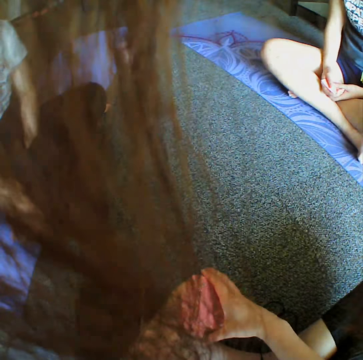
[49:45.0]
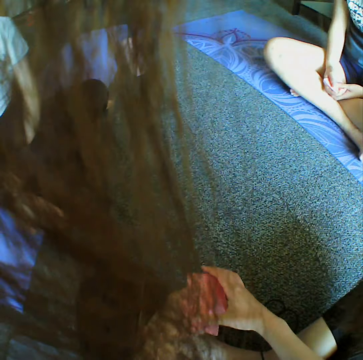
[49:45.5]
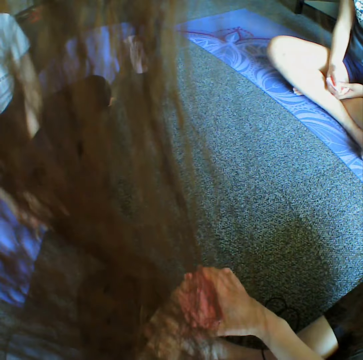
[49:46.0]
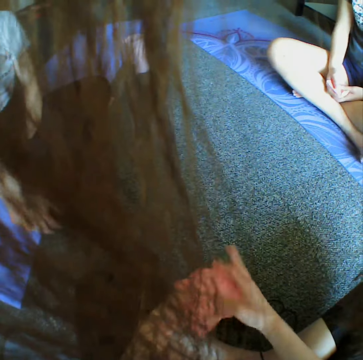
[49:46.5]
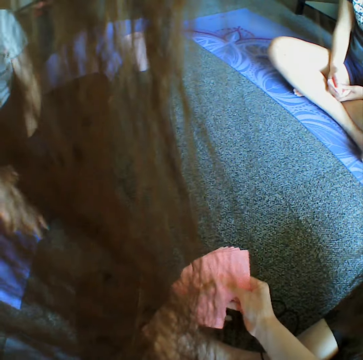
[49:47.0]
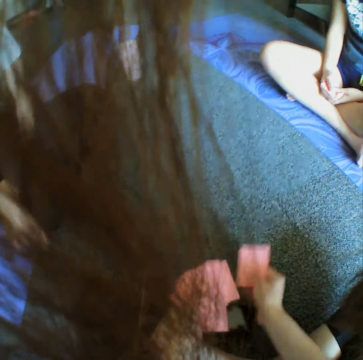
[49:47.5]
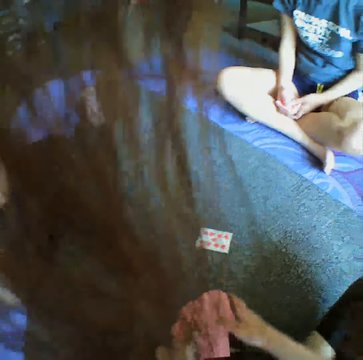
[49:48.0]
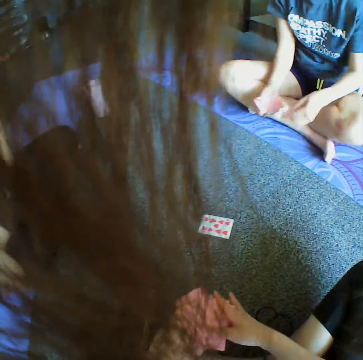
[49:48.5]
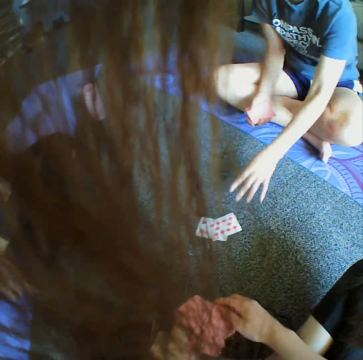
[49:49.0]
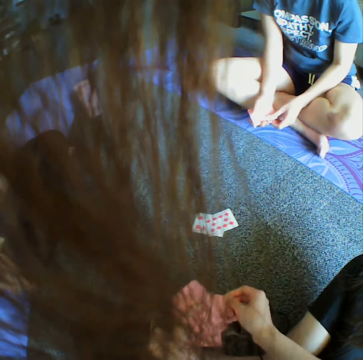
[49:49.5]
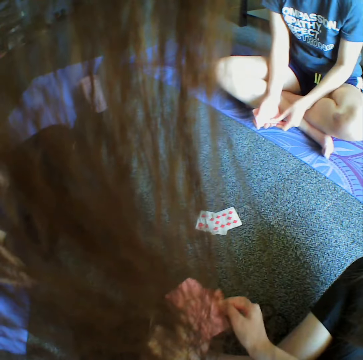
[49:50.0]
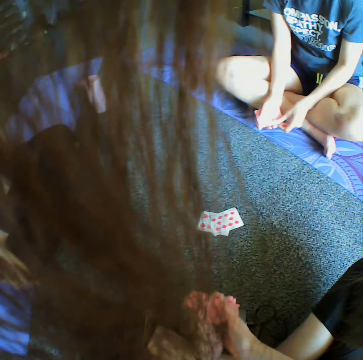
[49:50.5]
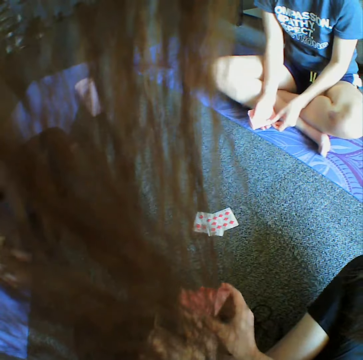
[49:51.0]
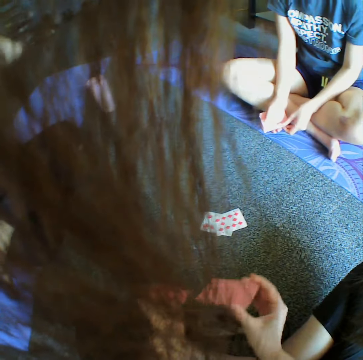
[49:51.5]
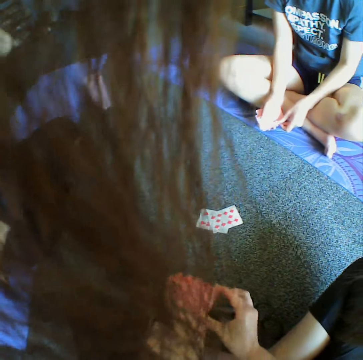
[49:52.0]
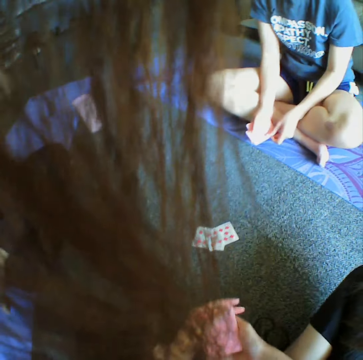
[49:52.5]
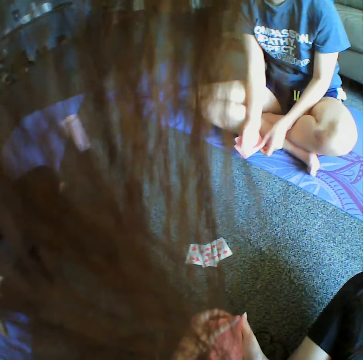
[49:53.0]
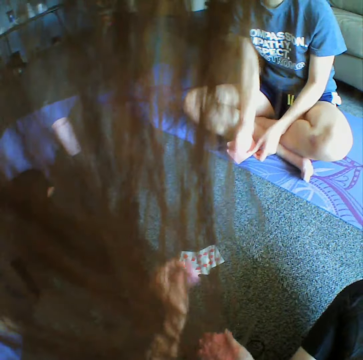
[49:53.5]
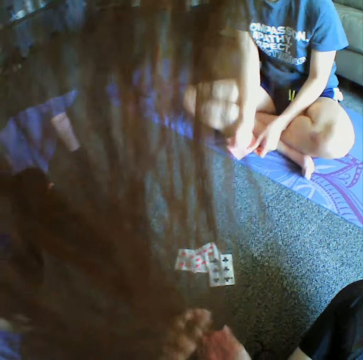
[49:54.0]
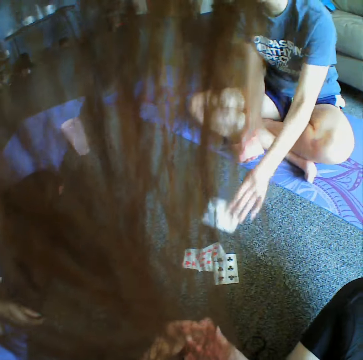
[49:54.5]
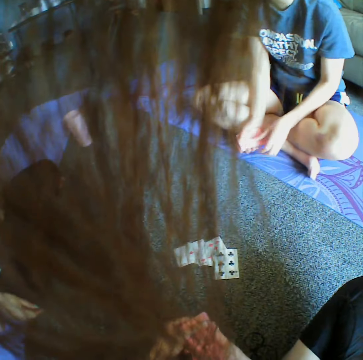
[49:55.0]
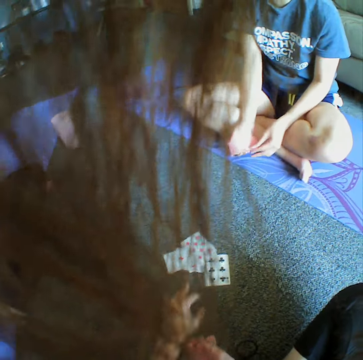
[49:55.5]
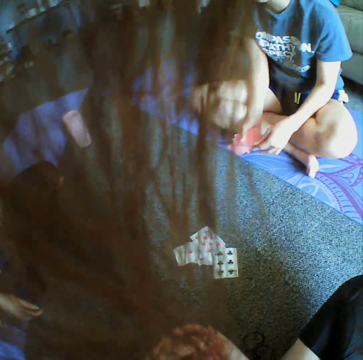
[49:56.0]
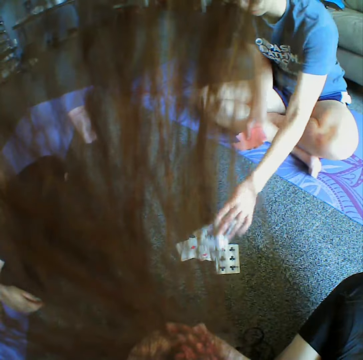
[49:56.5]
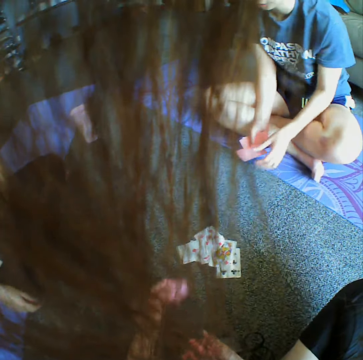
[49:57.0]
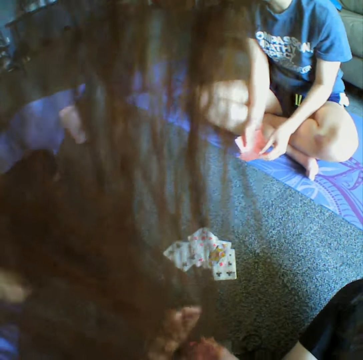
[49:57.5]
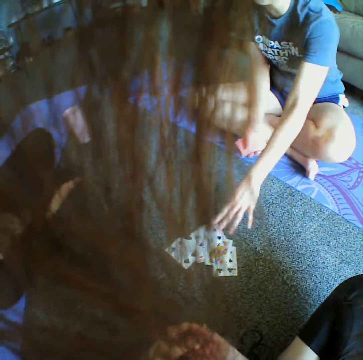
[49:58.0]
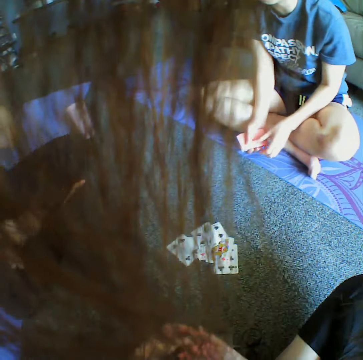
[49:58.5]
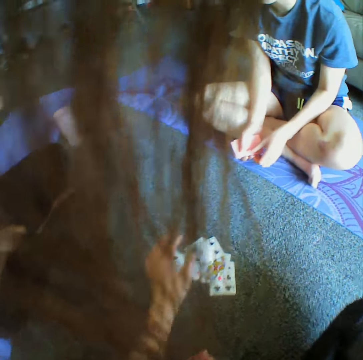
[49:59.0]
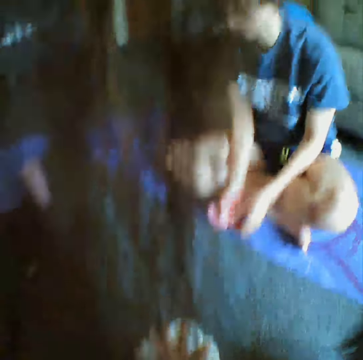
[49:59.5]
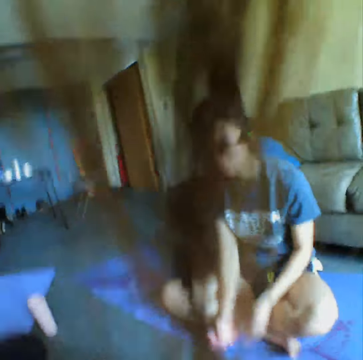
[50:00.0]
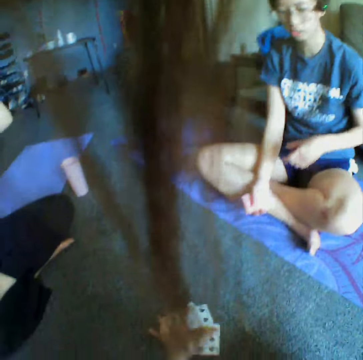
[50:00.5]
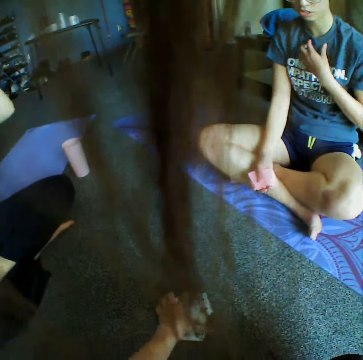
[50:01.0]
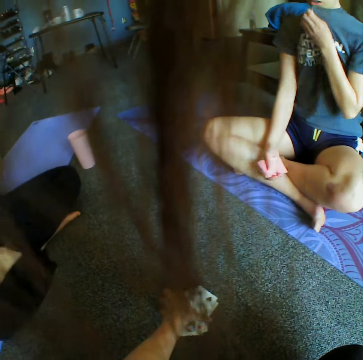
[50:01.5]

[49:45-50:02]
The camera wearer places down the card. A woman places down the card. The camera wearer arranges the cards on hand and reshuffles the cards. They place down the card. The woman places down the card. The camera wearer places down the card. The woman places down the card. The camera wearer places down the card. The woman places down the card. The camera wearer taps the cards and takes all the cards.

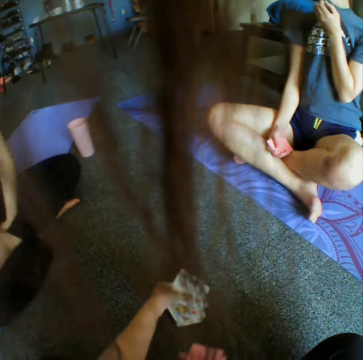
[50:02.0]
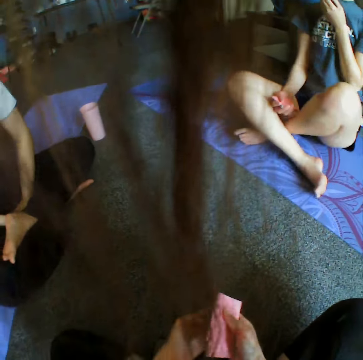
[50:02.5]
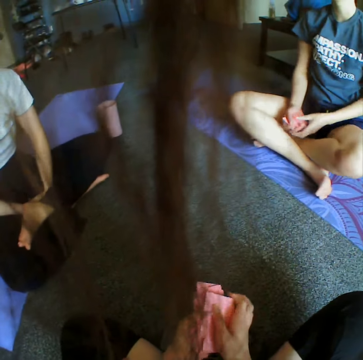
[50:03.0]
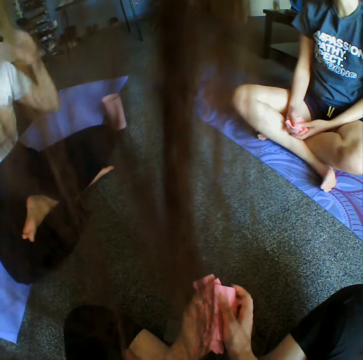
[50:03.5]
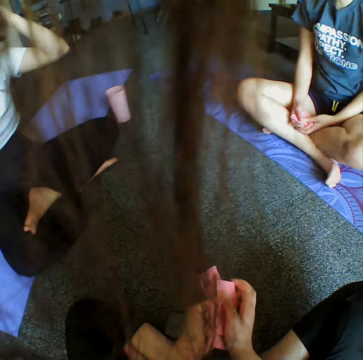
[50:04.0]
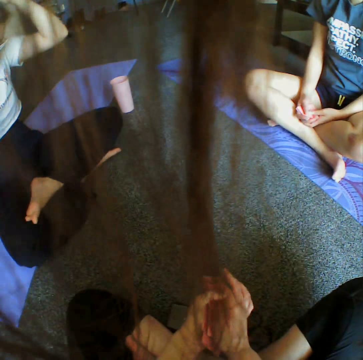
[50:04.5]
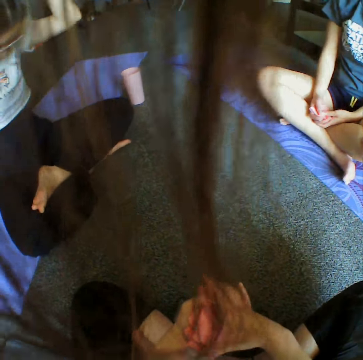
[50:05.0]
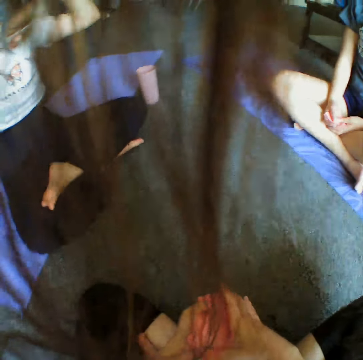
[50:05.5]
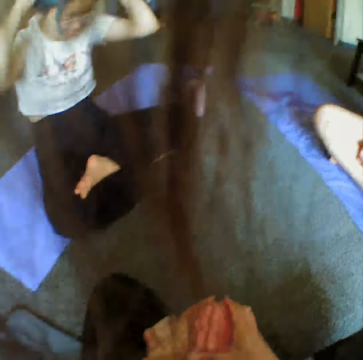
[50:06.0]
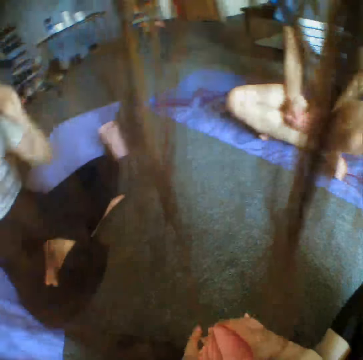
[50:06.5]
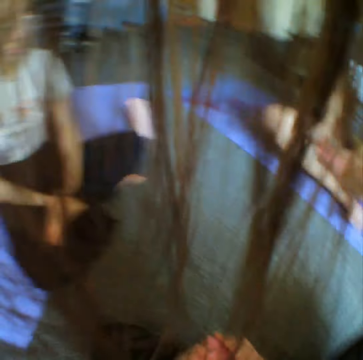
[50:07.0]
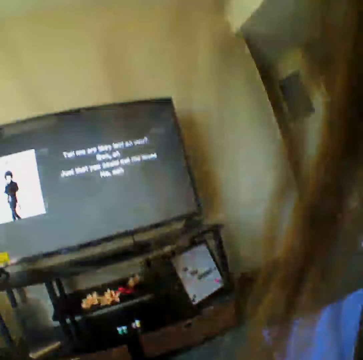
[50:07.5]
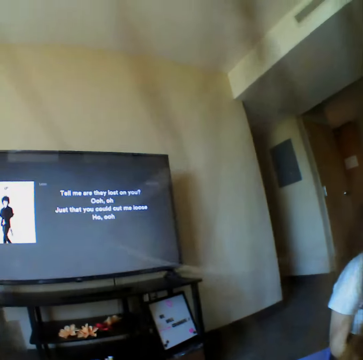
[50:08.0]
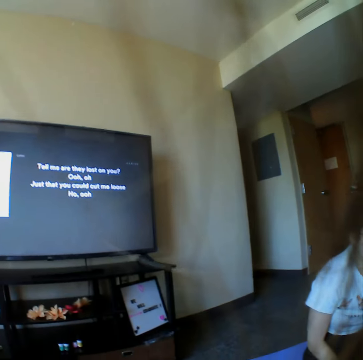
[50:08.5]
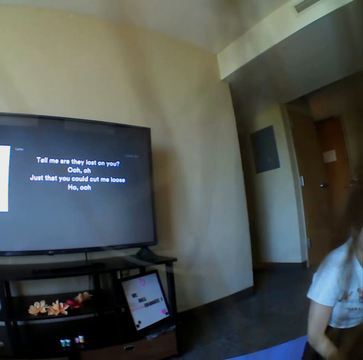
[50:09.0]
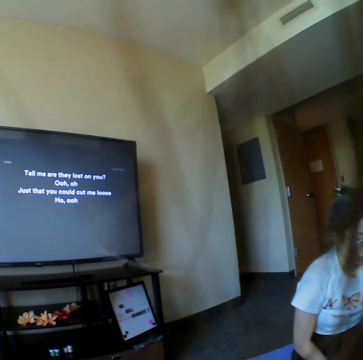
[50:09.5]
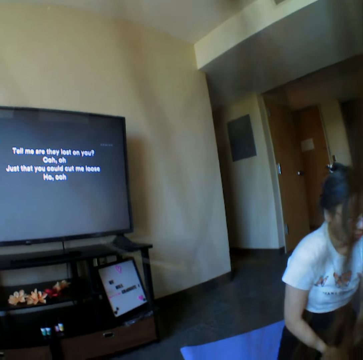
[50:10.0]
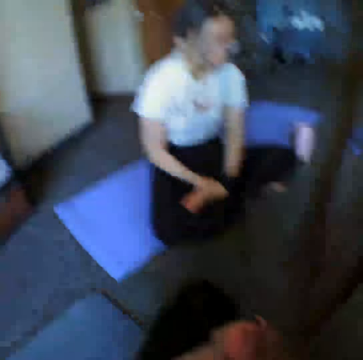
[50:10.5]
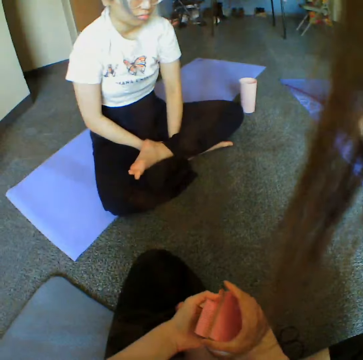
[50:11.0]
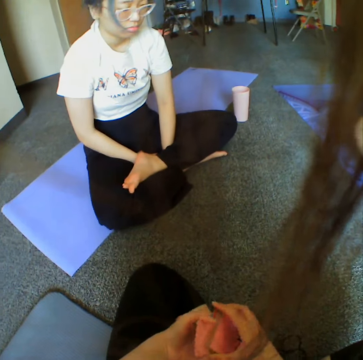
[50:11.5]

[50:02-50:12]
The camera wearer takes the cards. They look at the television.

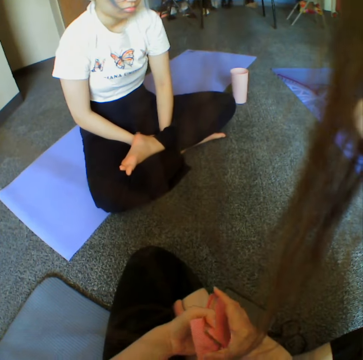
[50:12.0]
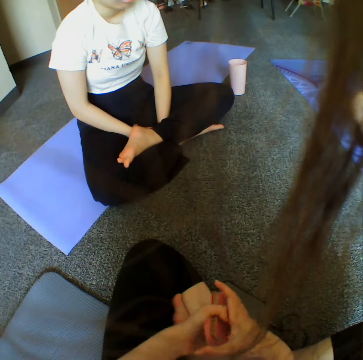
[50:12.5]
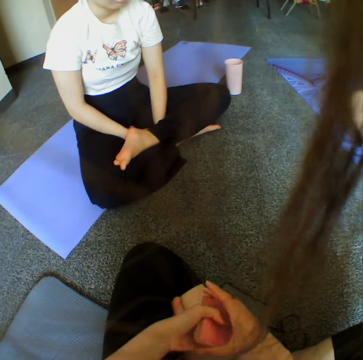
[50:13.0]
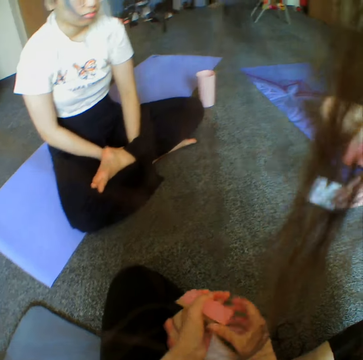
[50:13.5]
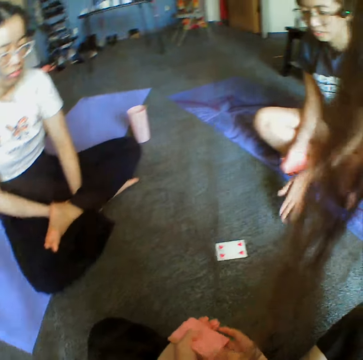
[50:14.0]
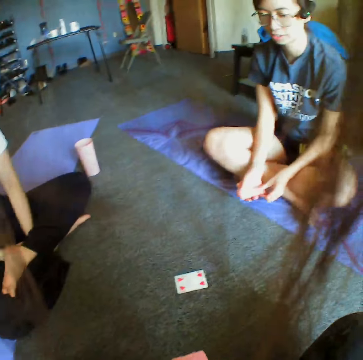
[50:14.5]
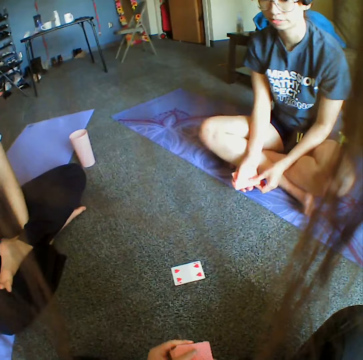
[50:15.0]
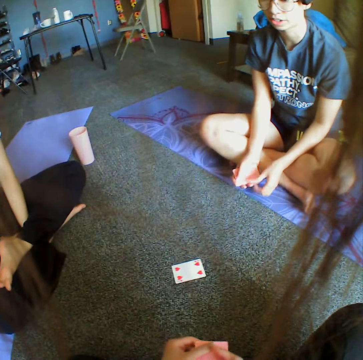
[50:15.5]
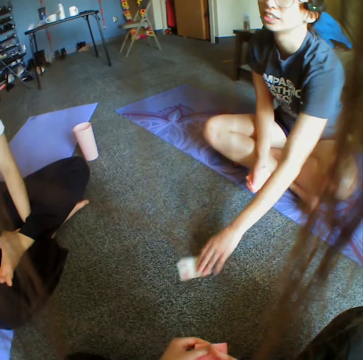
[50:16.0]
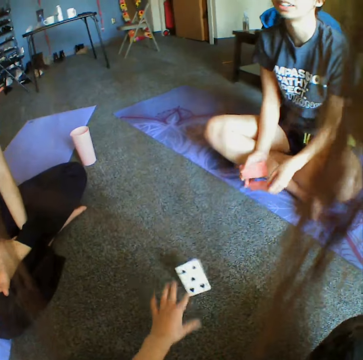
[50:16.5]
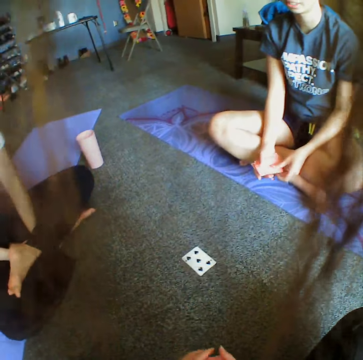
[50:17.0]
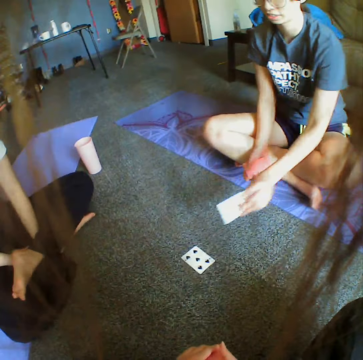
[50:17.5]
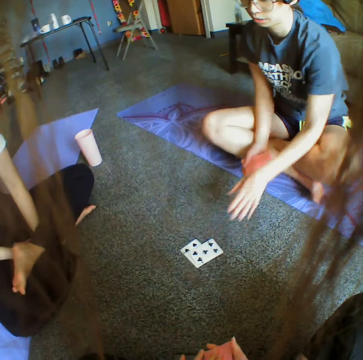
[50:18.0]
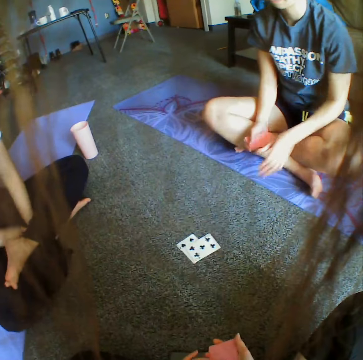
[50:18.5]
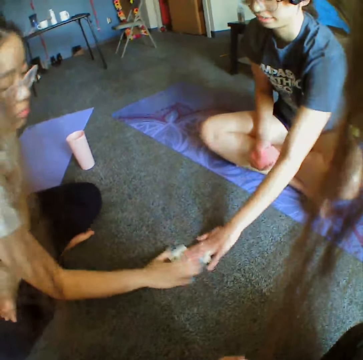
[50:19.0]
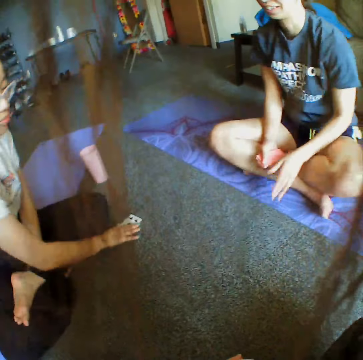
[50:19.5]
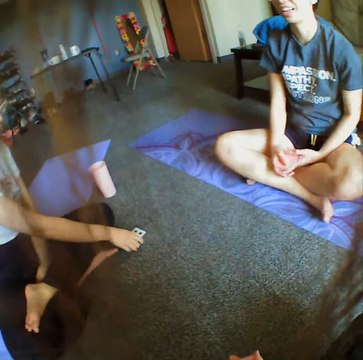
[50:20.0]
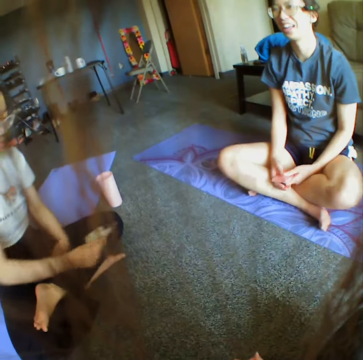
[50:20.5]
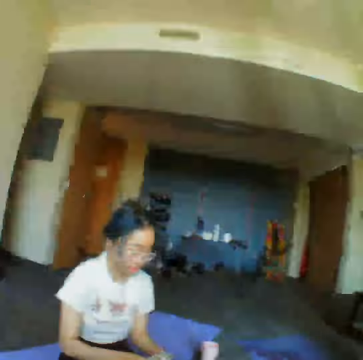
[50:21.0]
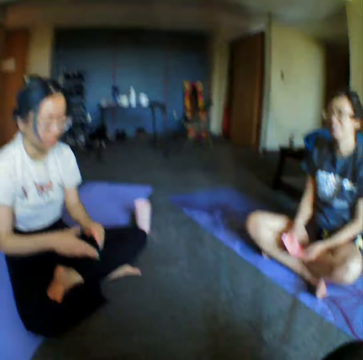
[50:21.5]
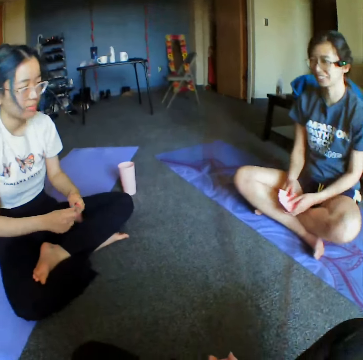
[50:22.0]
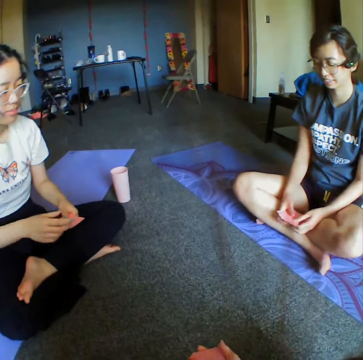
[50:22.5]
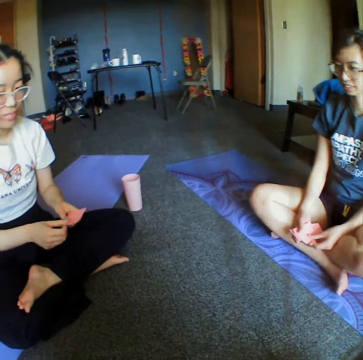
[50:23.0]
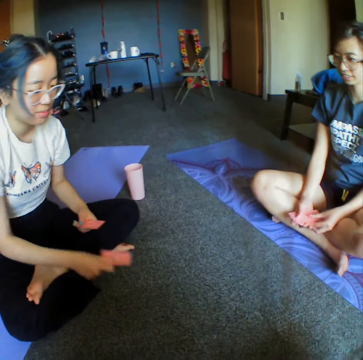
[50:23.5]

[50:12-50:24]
A woman places down the card. The camera wearer talks to the woman. The woman throws a card and picks a card. The camera wearer places down the card. The woman places down the card. The woman and another woman tap the cards. The other woman takes the cards.
